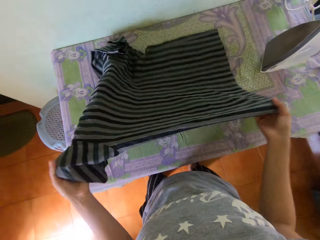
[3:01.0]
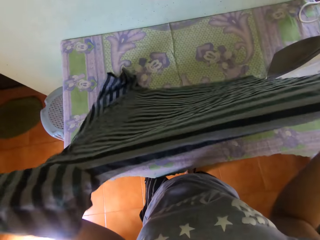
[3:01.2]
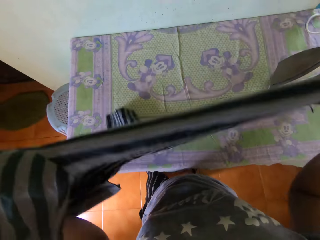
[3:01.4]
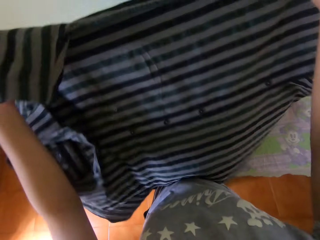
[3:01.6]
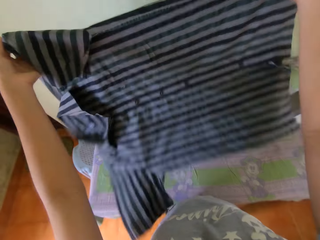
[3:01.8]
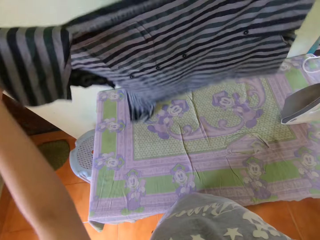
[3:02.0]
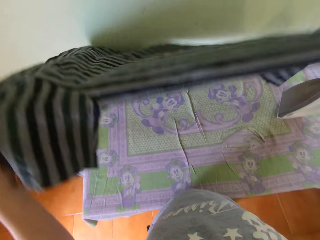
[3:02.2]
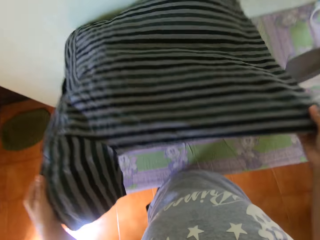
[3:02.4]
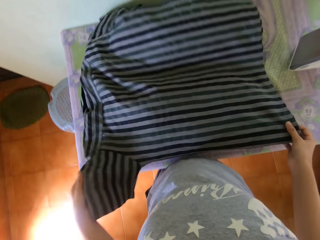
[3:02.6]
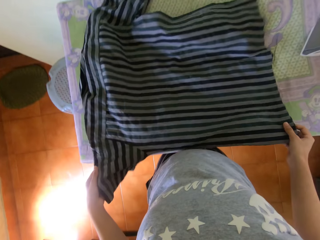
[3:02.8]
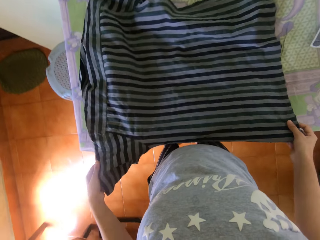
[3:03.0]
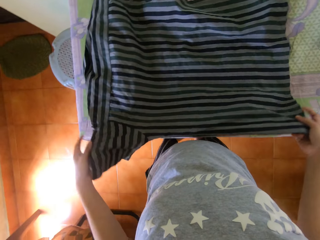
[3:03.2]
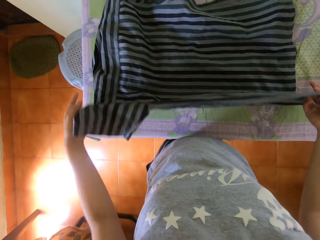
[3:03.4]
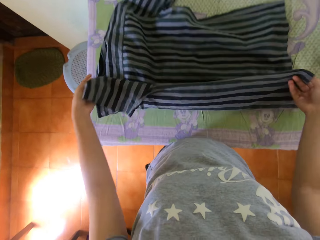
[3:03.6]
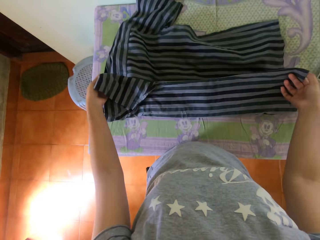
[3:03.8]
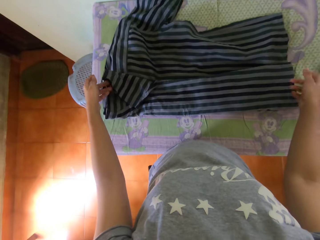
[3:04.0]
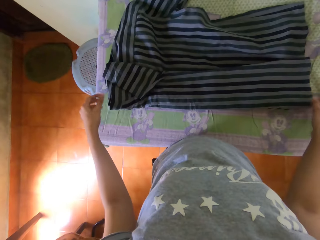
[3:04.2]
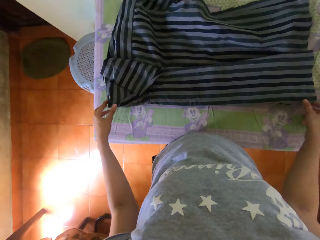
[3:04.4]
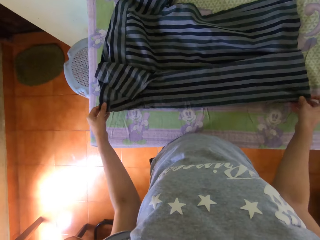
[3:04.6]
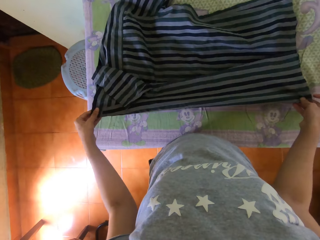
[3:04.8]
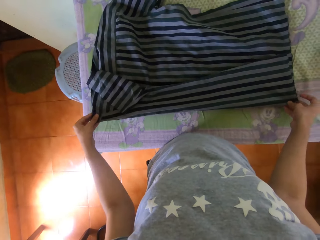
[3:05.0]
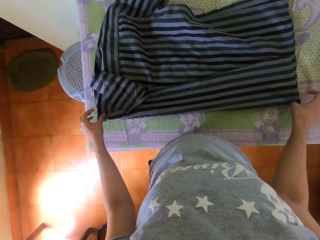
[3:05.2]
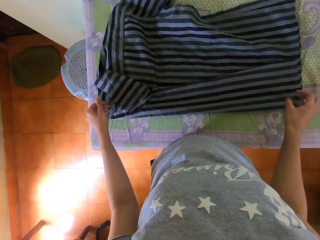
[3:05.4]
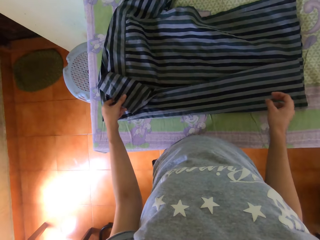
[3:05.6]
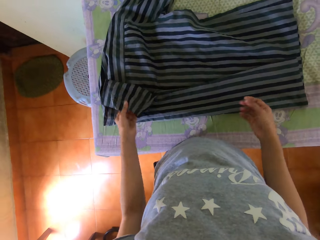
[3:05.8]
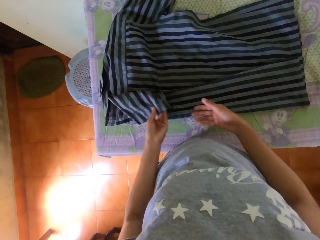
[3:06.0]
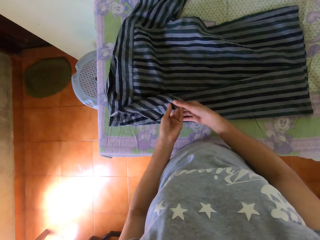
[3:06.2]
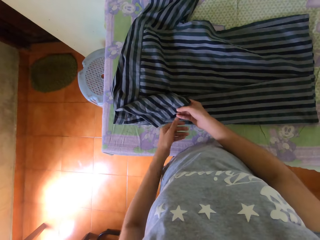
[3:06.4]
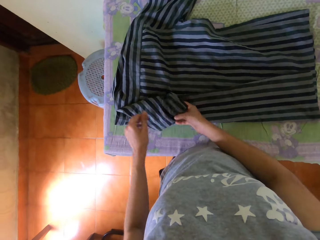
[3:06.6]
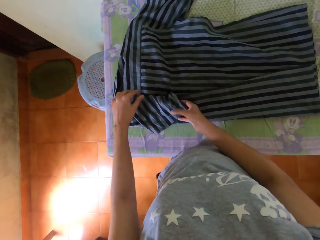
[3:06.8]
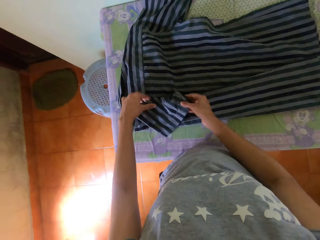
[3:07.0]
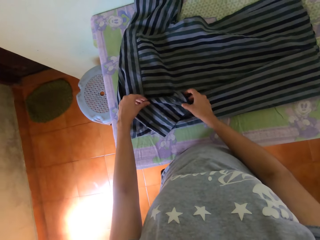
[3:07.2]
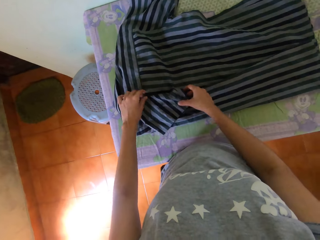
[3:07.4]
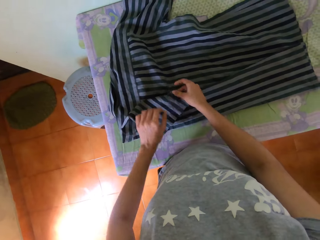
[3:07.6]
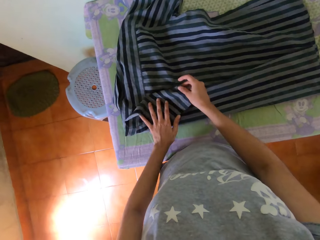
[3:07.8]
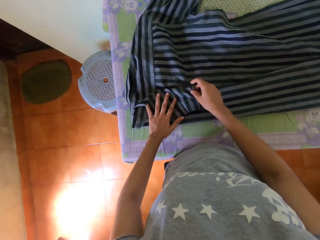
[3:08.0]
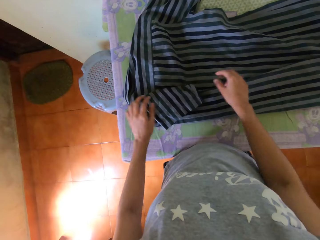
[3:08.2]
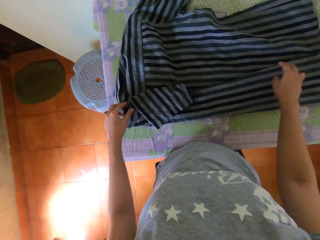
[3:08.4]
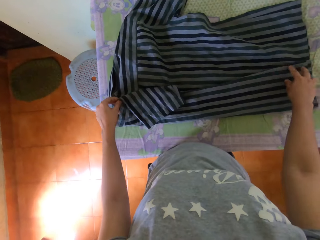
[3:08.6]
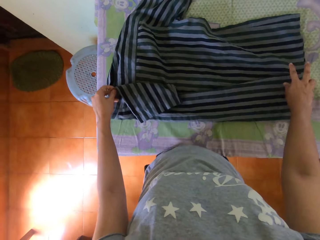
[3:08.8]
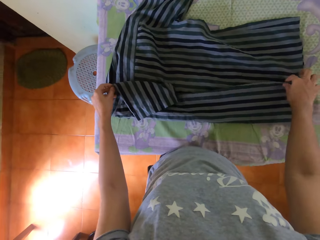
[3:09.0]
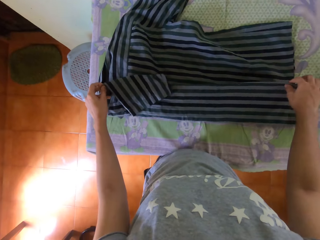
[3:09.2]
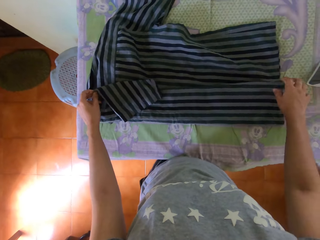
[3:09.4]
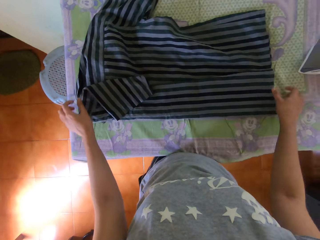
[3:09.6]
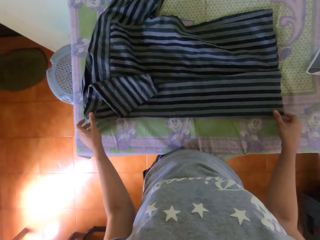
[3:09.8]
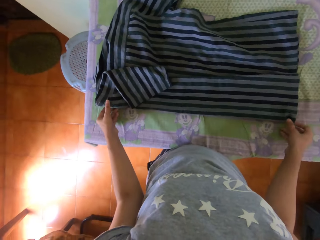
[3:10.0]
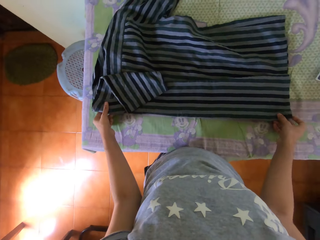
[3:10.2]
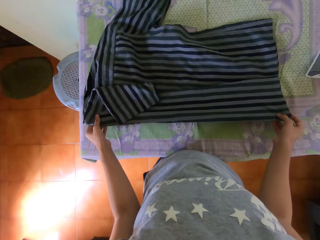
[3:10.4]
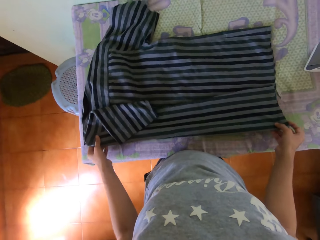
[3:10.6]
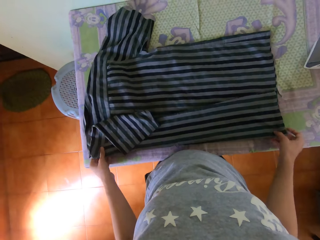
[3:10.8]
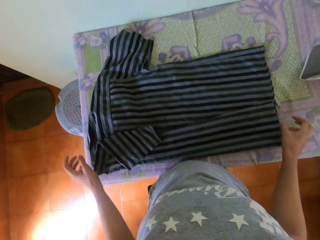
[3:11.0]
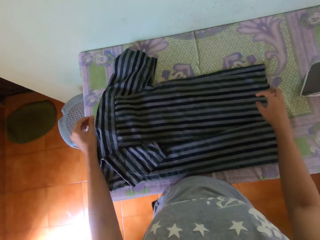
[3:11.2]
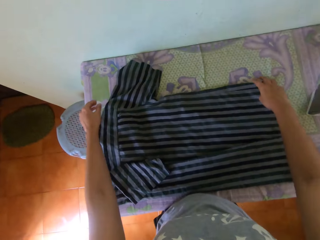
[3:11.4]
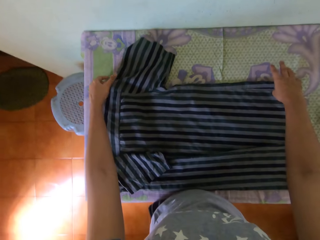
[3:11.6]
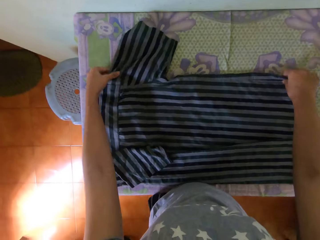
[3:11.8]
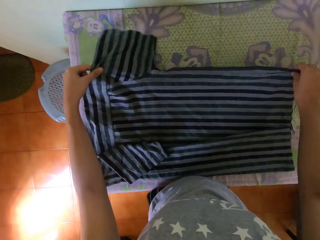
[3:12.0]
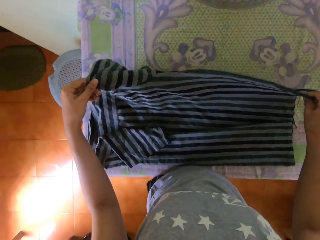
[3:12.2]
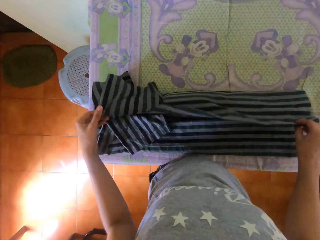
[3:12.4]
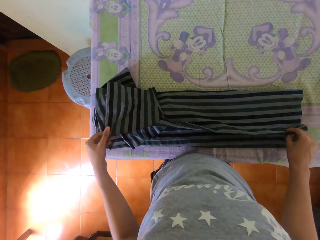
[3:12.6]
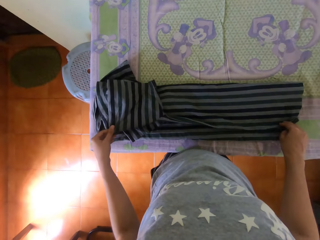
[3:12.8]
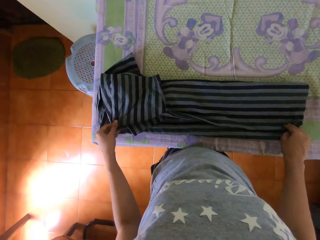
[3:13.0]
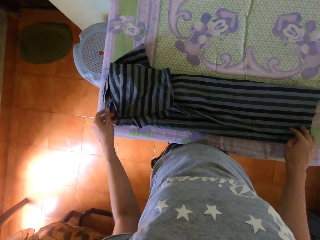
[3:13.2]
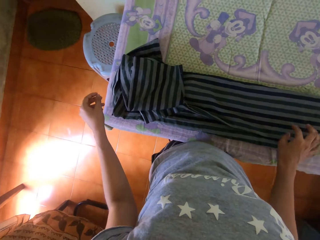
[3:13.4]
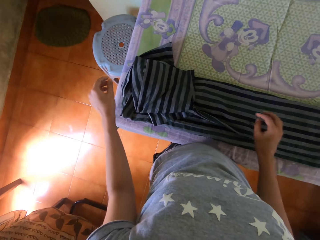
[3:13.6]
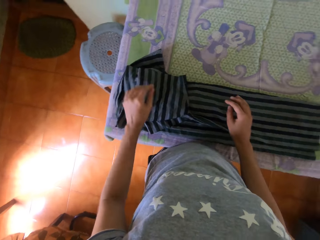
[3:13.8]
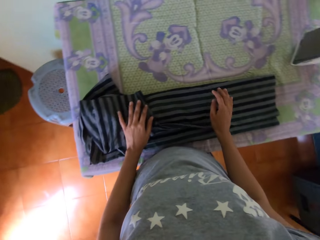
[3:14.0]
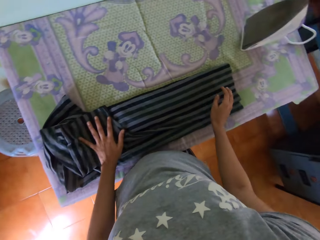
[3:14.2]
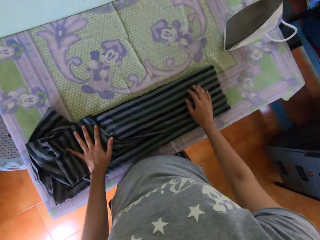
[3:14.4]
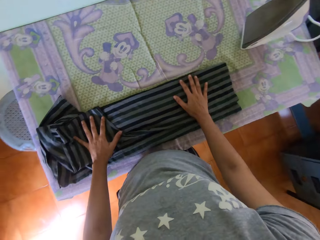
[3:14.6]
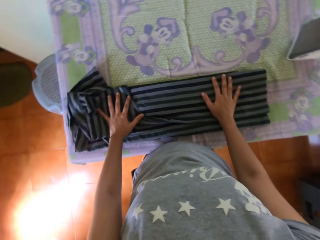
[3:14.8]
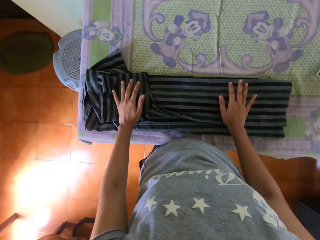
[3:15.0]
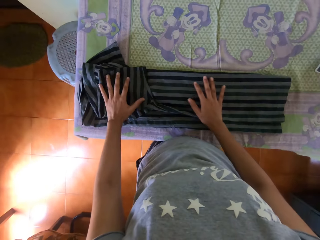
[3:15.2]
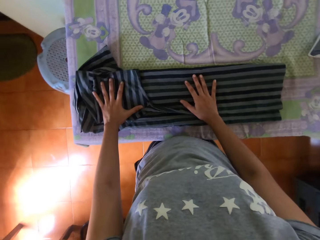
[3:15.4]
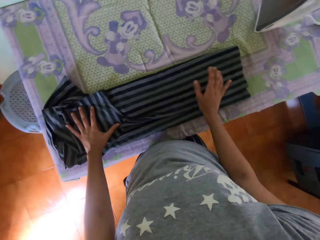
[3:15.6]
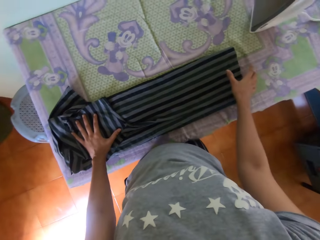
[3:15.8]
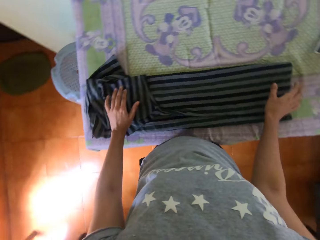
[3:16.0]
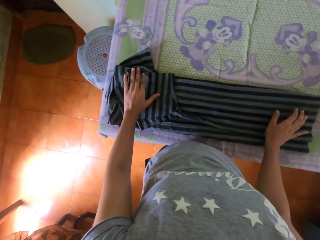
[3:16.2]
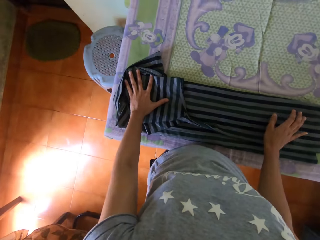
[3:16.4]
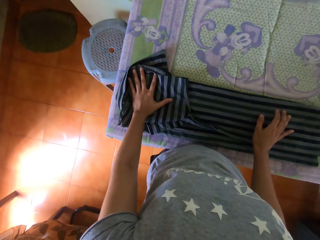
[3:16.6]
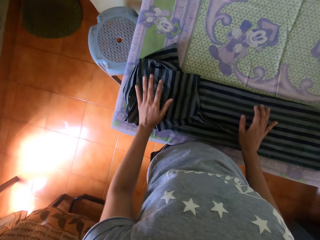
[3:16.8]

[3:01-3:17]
The camera wearer picks the shirt from the table with both hands. They lay the shirt on the table with both hands. They adjust the shirt using both hands. They fold the shirt on the table with both hands. They pull the shirt on the table with both hands. They fold the shirt on the table with both hands. They move both hands and hold the shirt with both hands.

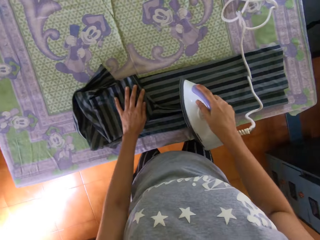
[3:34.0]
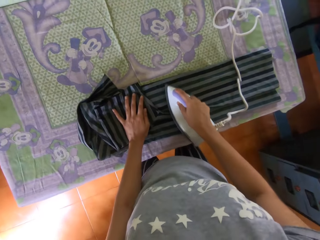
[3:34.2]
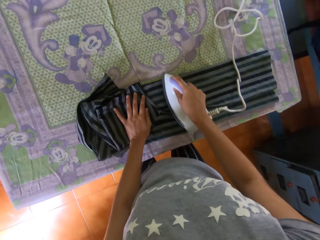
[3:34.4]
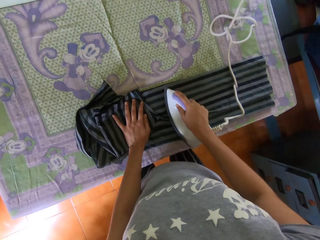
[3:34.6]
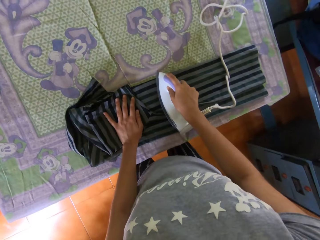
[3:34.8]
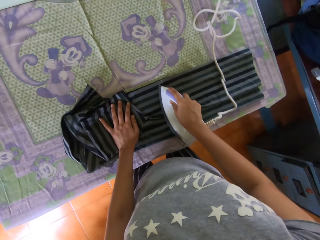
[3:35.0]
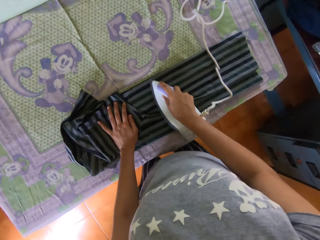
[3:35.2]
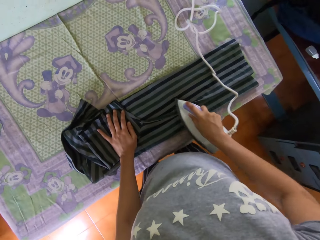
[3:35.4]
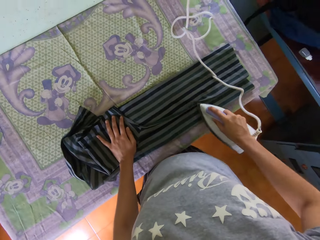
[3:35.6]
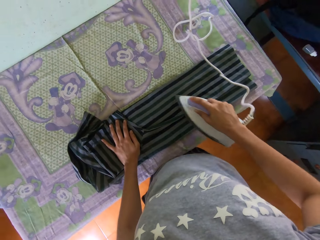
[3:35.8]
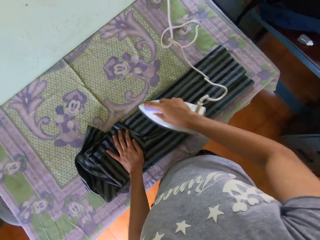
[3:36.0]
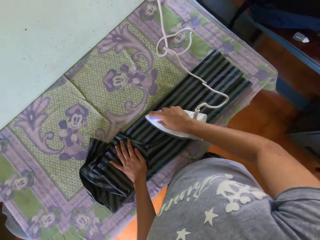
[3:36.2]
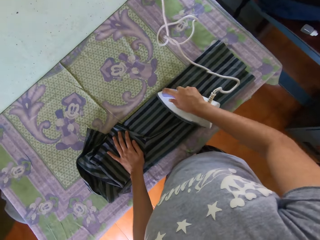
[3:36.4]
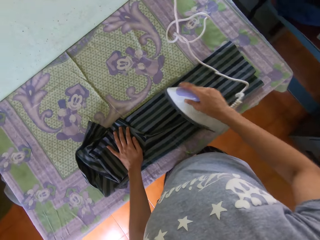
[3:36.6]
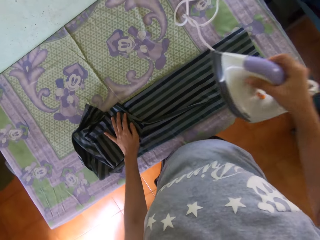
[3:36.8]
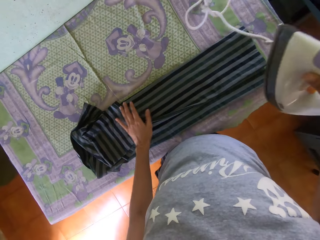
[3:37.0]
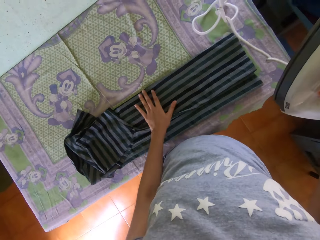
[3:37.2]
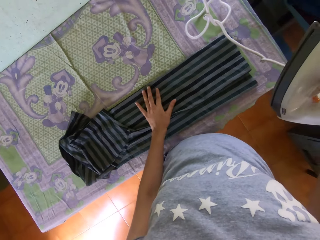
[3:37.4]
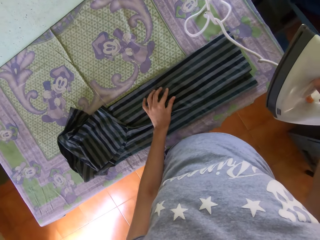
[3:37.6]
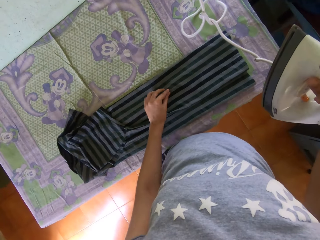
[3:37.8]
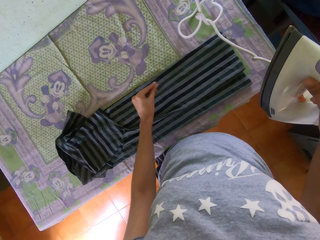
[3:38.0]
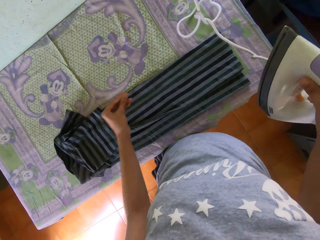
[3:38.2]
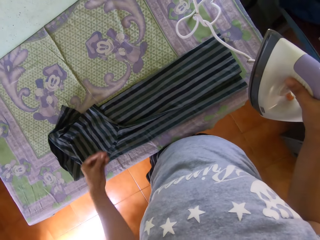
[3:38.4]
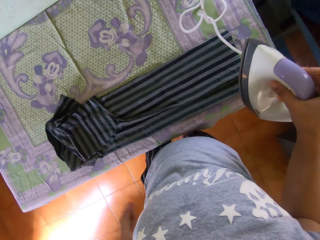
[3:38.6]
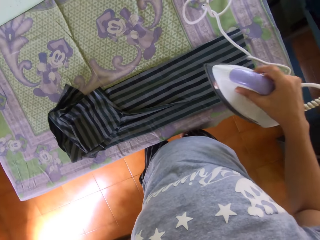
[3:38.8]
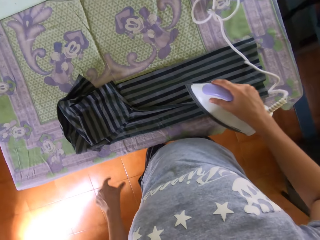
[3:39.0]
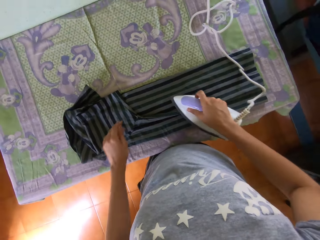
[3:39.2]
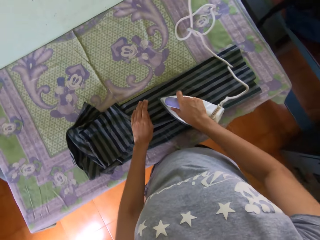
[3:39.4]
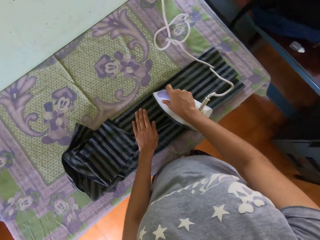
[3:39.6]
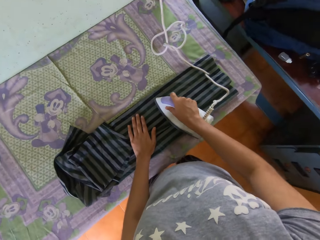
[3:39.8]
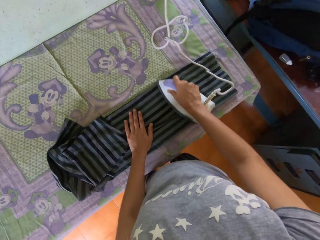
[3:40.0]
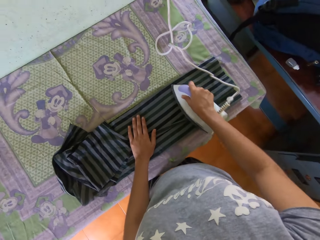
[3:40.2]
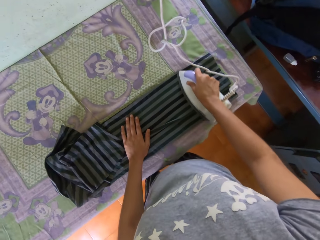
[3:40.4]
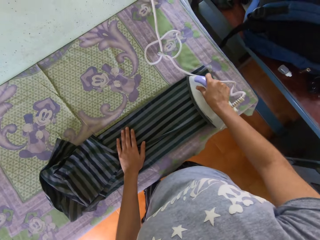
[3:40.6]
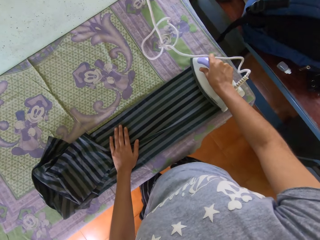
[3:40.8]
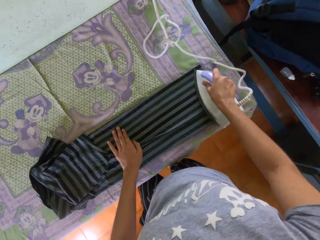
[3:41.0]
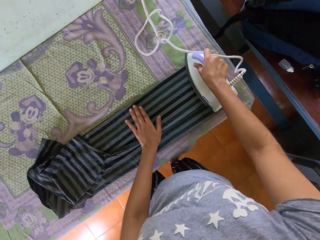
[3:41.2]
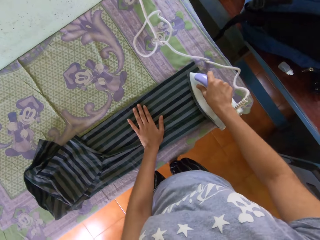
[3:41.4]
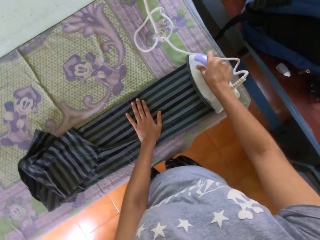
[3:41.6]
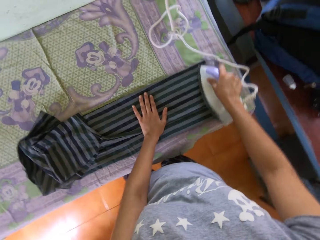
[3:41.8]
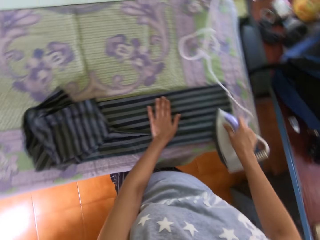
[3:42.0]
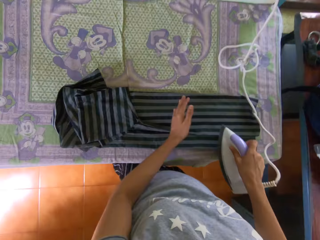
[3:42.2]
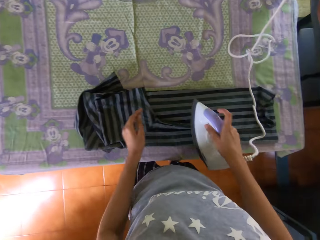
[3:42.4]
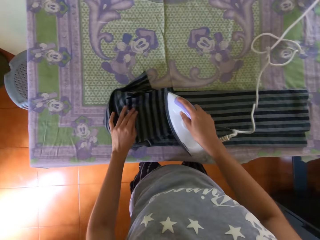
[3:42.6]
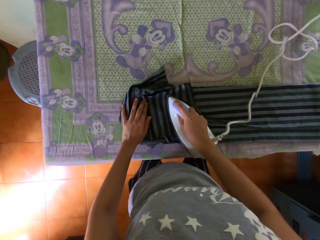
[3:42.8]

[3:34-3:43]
The camera wearer irons the shirt on the table with the iron or iron box in her right hand. She lowers the right hand with the iron box. She feels the shirt on the table with her left hand. She removes a thread from the shirt on the table with her left hand. She moves the right hand with the iron box. She drops the thread on the floor with her left hand. She irons the shirt on the table with the iron in her right hand. She puts her left hand on the shirt on the table.
